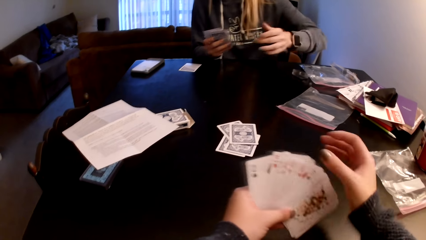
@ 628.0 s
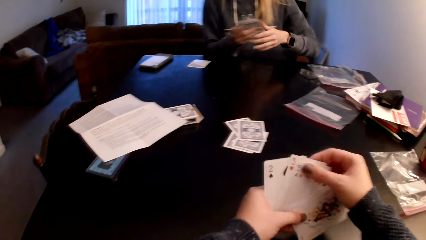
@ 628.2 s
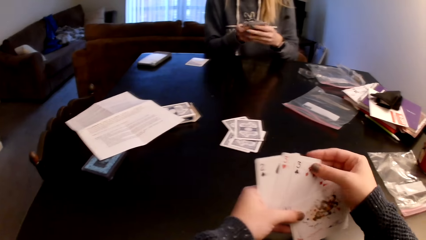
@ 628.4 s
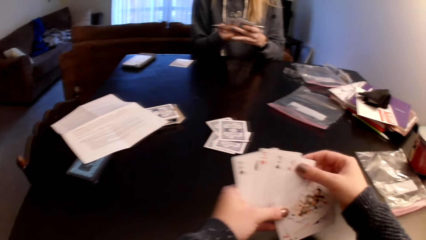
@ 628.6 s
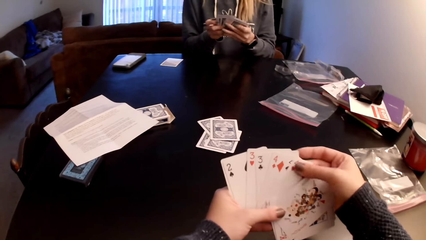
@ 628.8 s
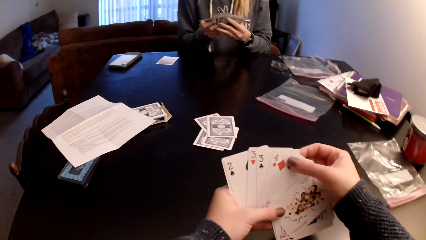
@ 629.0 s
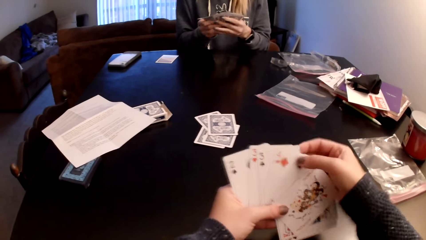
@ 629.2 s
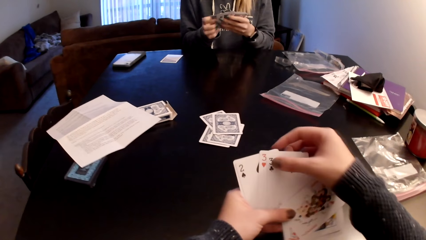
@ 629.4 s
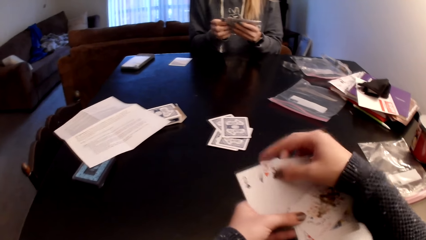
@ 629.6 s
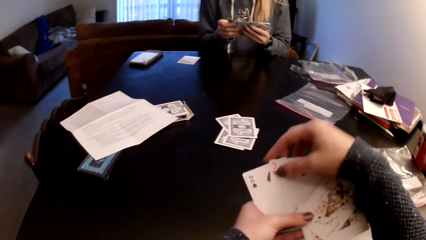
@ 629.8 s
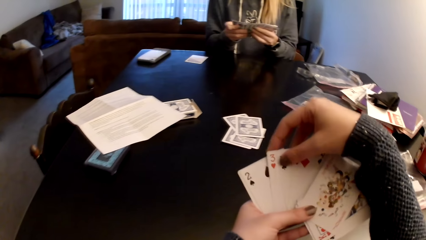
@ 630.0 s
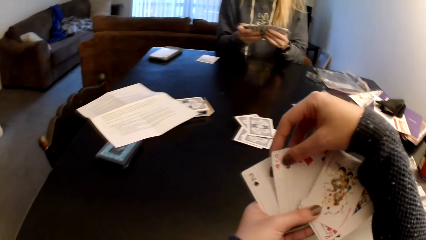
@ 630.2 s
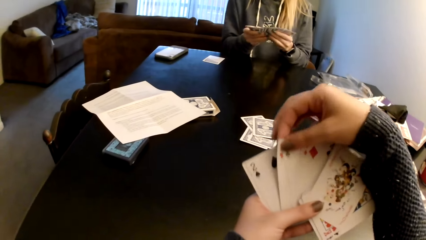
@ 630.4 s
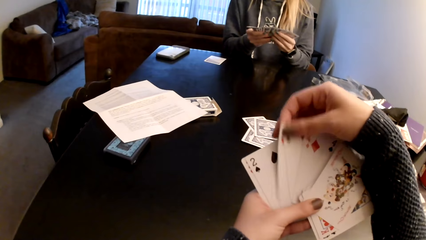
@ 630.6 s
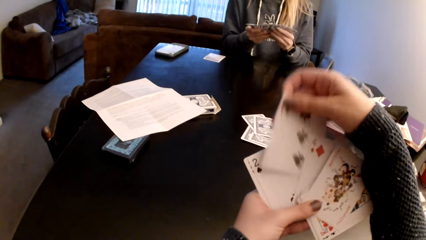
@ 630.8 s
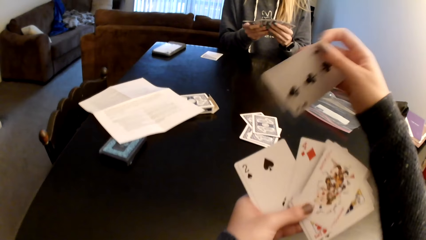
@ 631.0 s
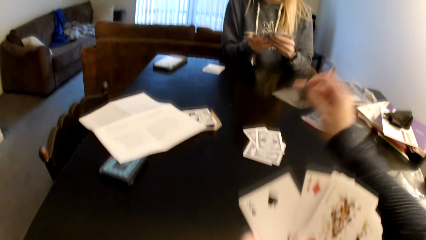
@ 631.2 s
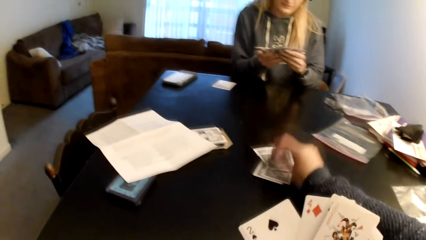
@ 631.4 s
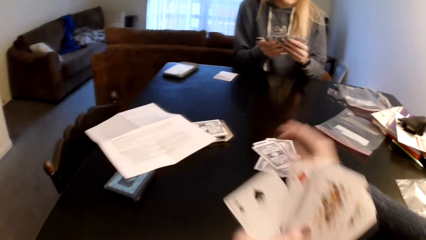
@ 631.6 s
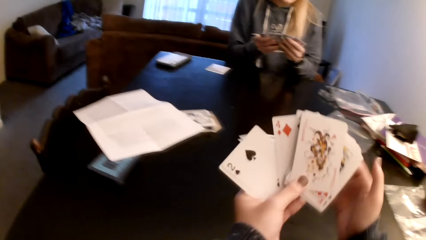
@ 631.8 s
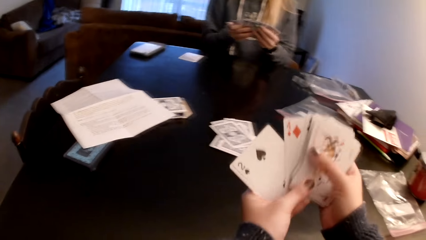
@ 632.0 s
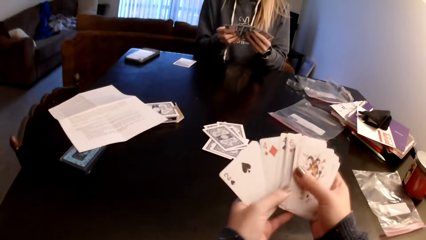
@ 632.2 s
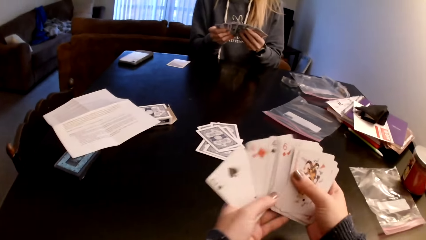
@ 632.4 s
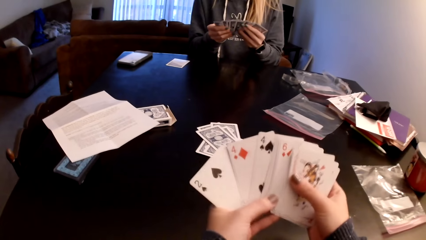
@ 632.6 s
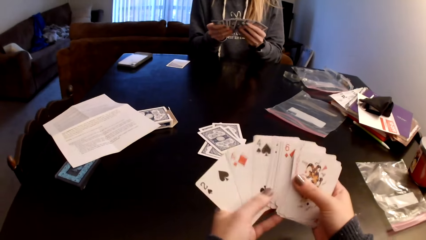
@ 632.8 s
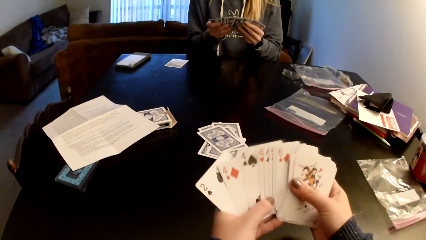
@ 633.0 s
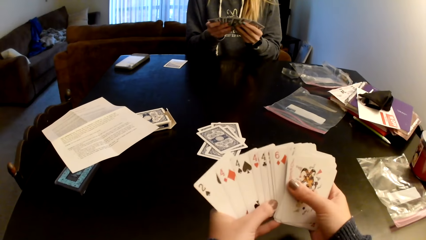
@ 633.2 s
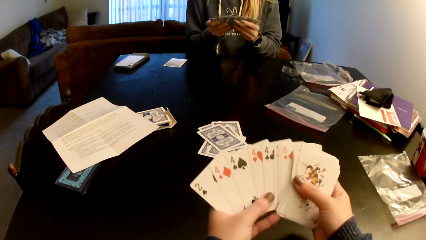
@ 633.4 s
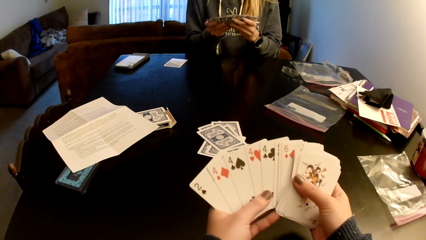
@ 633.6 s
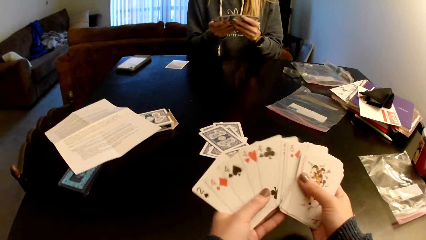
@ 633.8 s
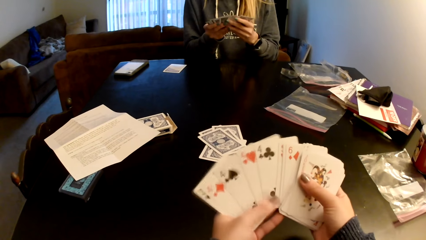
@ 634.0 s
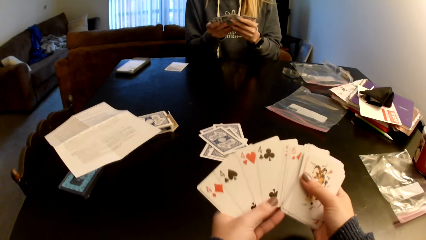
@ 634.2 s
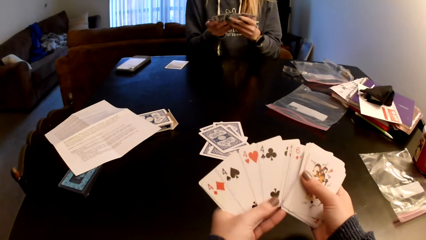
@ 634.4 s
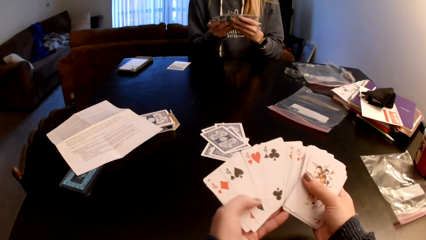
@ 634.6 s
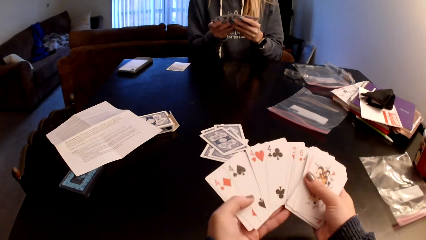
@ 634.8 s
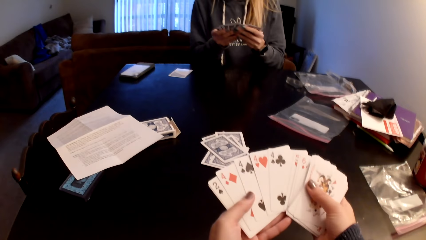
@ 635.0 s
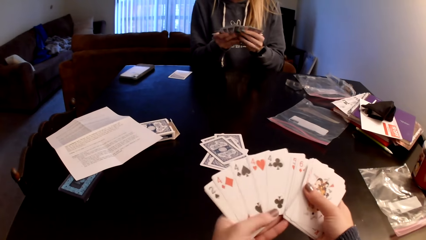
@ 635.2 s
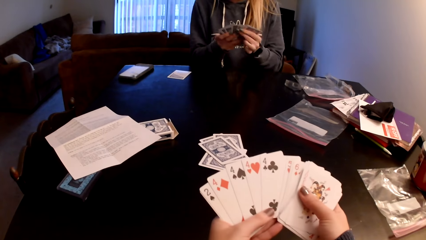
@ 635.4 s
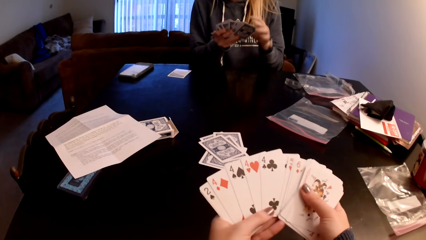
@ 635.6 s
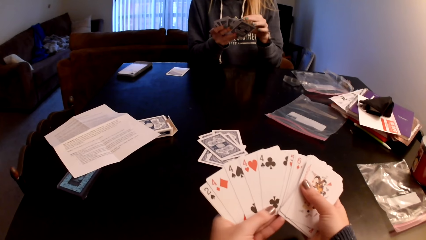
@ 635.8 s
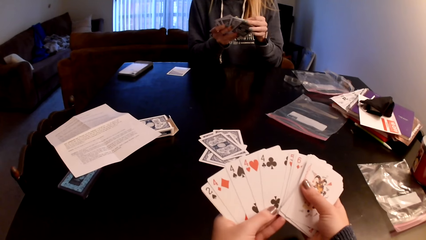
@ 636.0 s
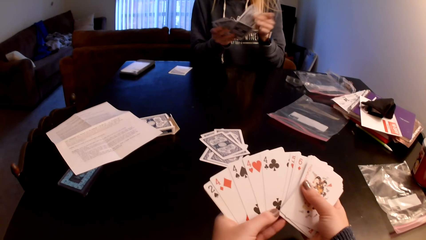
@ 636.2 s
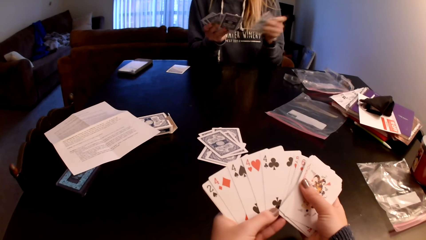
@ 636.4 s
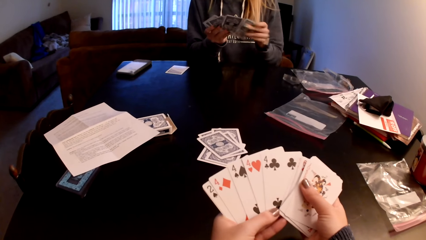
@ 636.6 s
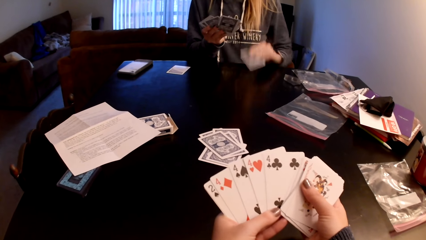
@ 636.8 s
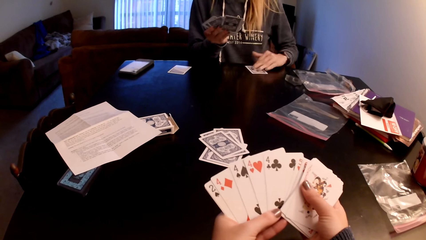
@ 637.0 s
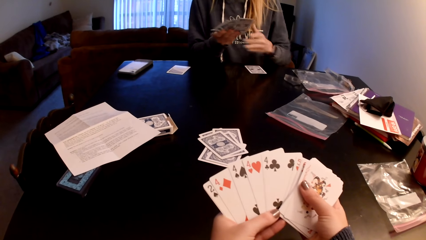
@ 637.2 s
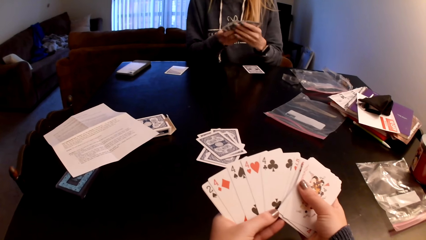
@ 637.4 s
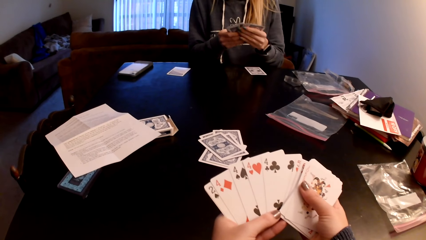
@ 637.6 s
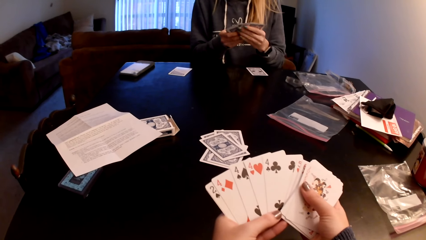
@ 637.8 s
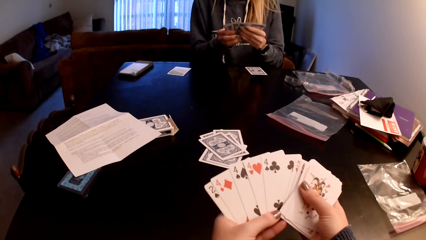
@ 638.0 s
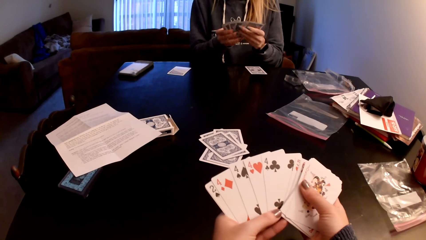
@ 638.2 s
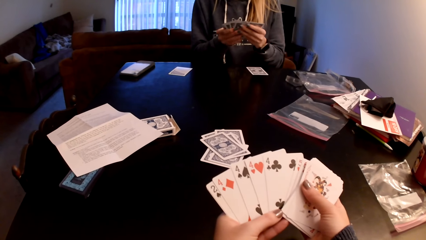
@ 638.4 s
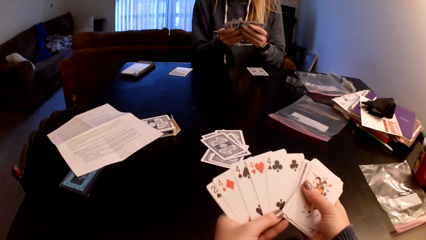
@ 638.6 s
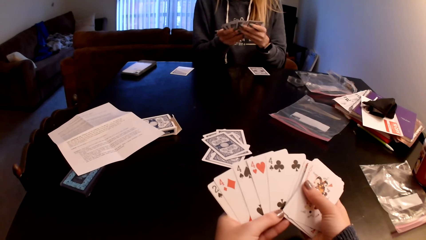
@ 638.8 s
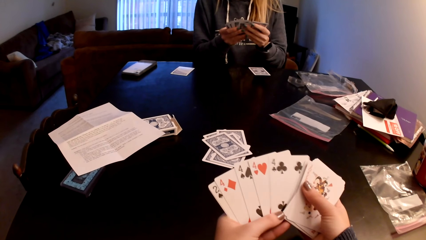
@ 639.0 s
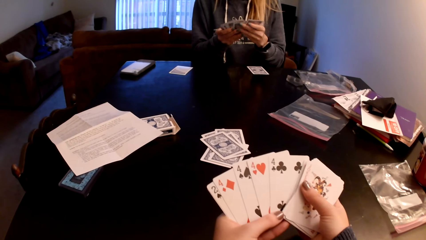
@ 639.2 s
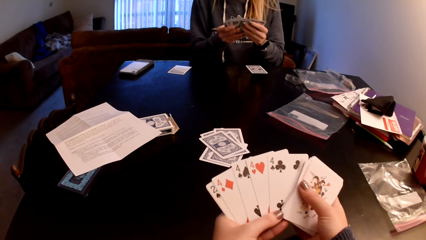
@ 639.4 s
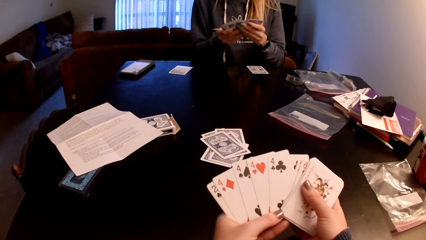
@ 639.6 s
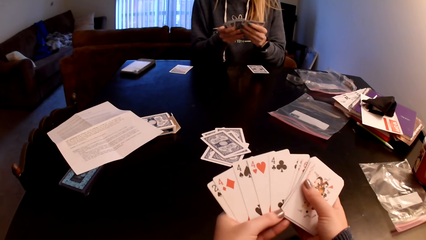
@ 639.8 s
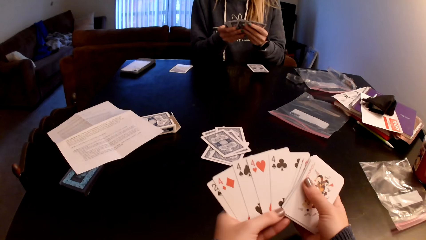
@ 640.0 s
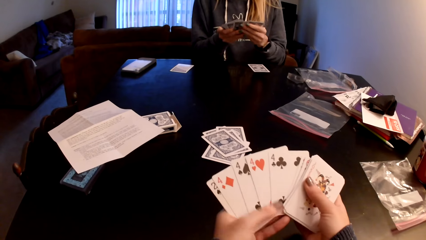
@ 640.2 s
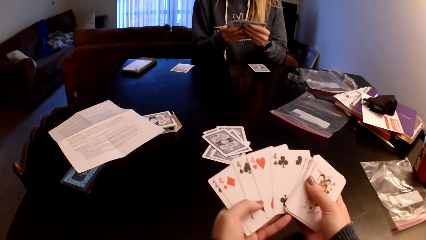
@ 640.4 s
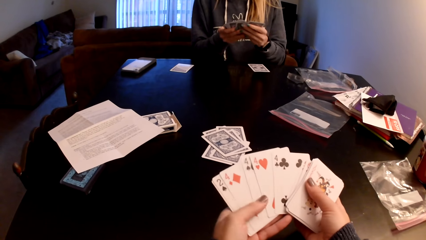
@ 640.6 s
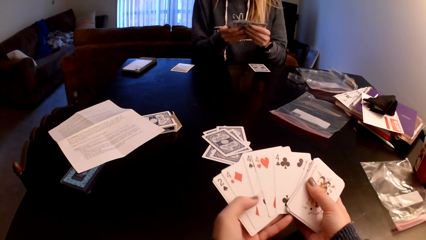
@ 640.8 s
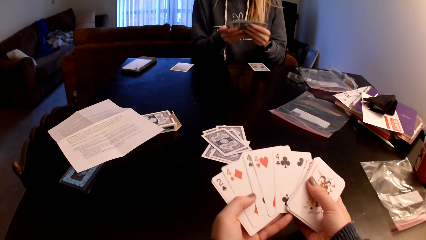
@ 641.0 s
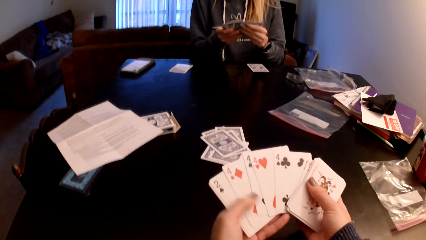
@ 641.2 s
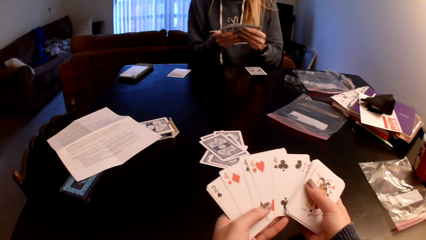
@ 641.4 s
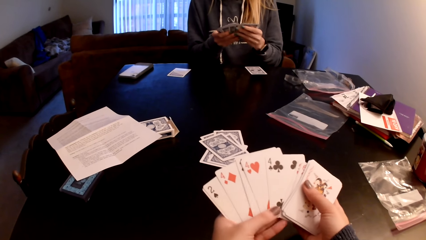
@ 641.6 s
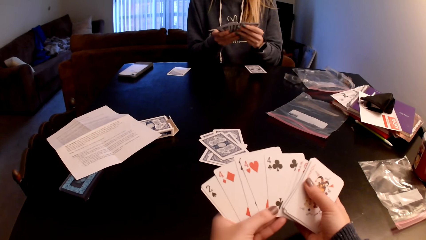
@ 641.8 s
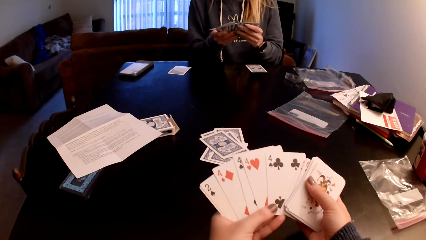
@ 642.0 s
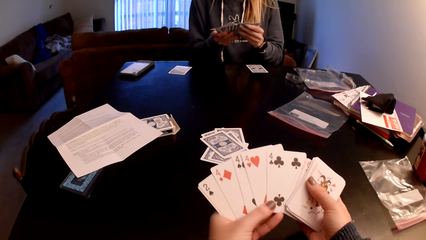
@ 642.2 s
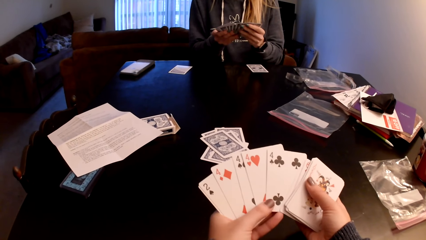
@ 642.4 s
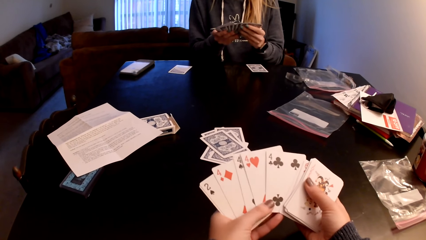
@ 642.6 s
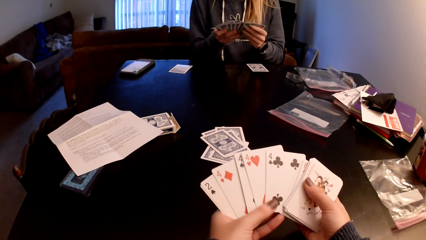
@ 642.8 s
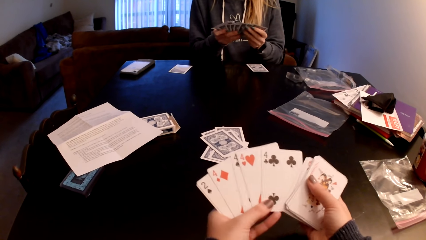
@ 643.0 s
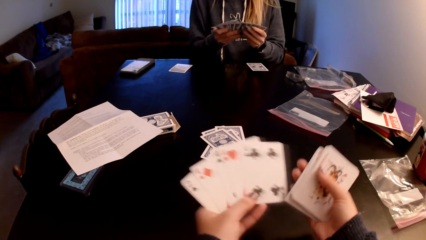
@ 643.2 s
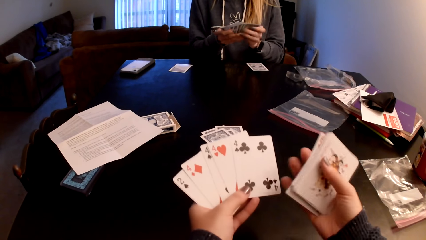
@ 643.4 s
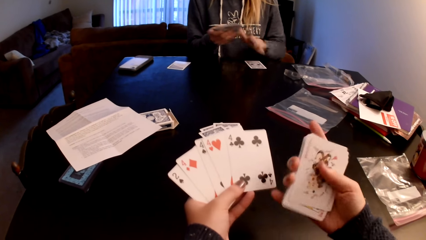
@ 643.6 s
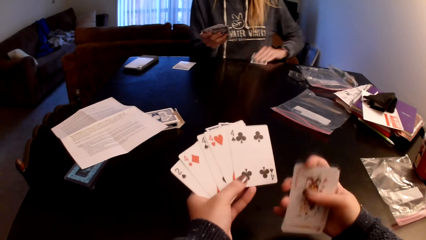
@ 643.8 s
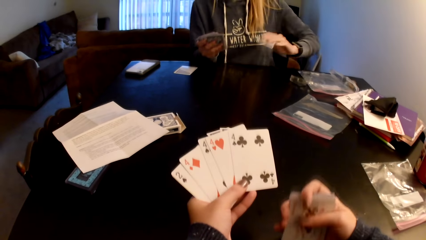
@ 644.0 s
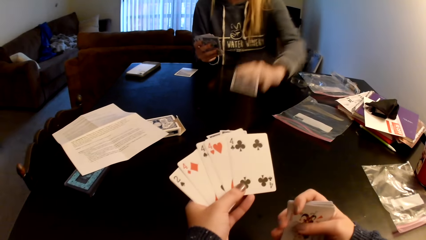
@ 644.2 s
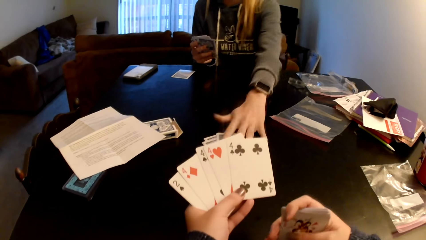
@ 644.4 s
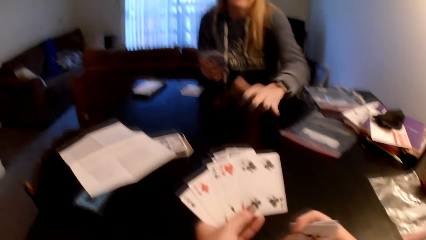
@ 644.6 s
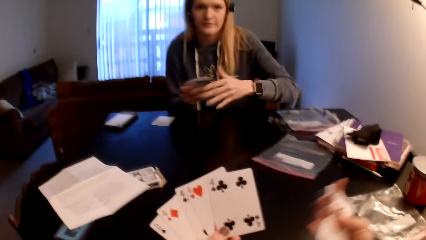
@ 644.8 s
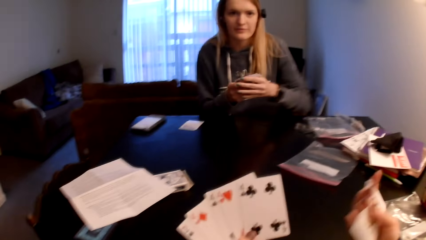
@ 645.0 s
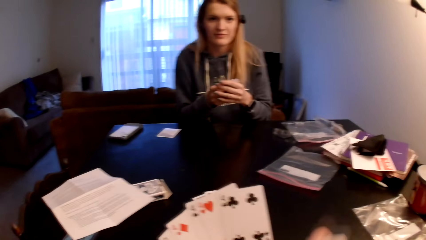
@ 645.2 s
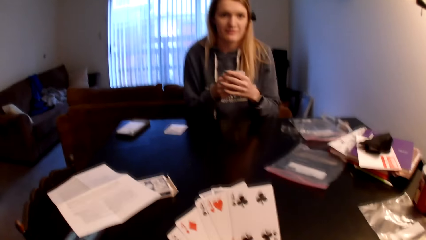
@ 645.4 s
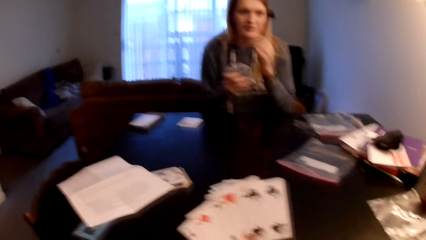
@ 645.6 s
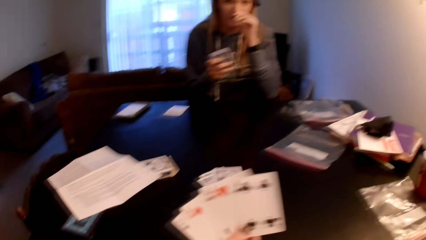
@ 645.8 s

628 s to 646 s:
A woman puts a card on a card. The camera wearer checks the cards. She sorts the cards with her hands. She picks up a card. She puts the card on a card. She holds the cards with both hands. She checks the cards. She sorts the cards with her hands. The woman holds the cards with both hands. The camera wearer checks the cards. The woman sorts the cards with her hands, picks up a card, puts the cards behind the cards, picks up a card and puts the card on the table. The woman holds the cards with both hands and checks the cards. The camera wearer checks the cards. She looks around a room. She sorts the cards with her hands. The woman sorts the cards with her hands, picks up a card, moves cards on the table and puts the card on the cards.
